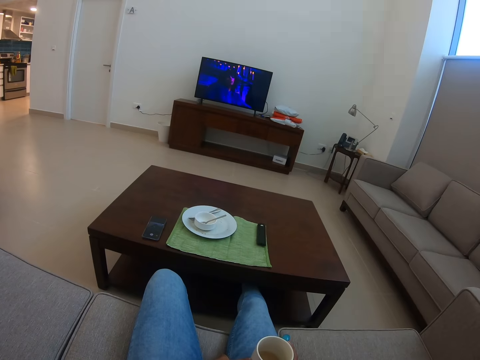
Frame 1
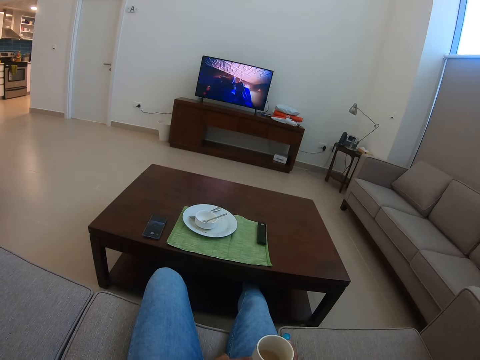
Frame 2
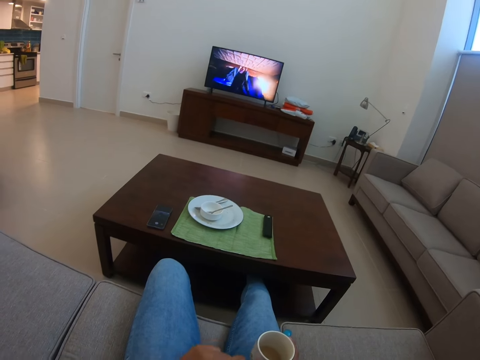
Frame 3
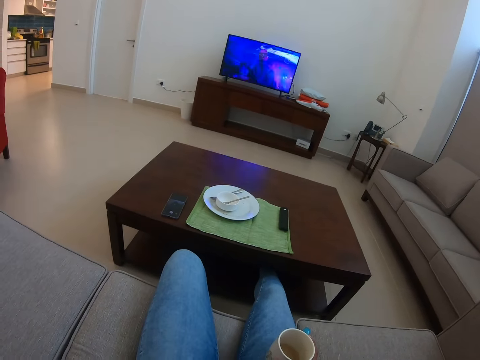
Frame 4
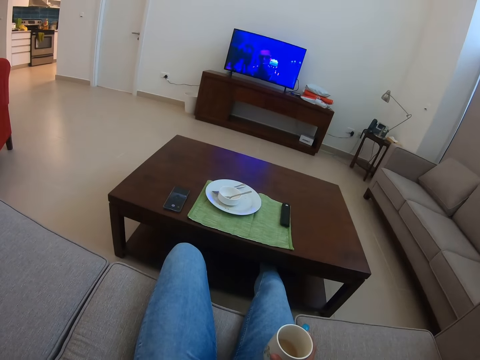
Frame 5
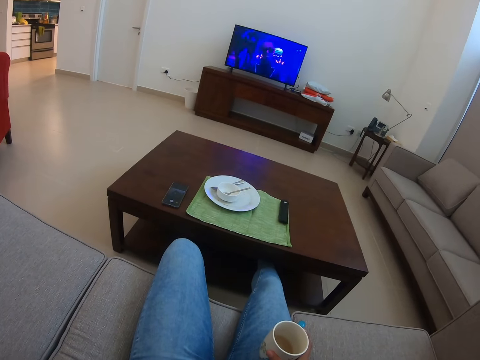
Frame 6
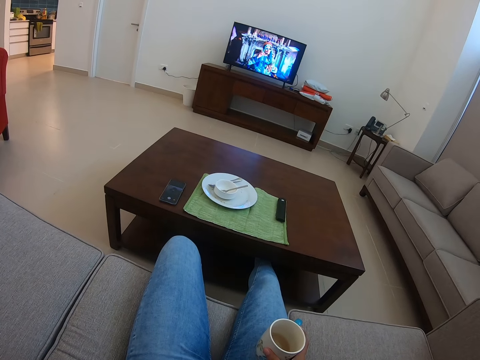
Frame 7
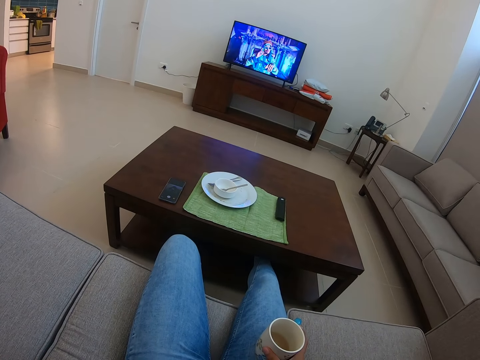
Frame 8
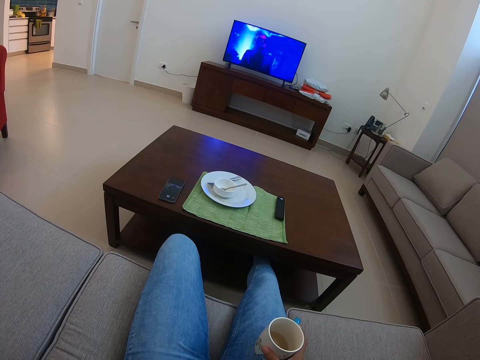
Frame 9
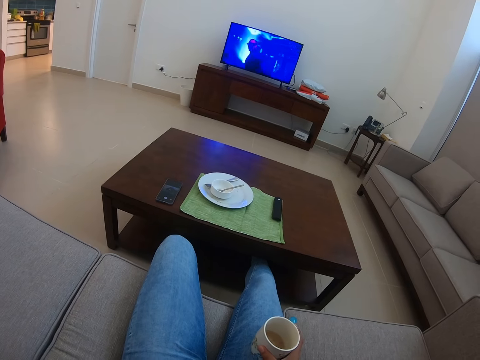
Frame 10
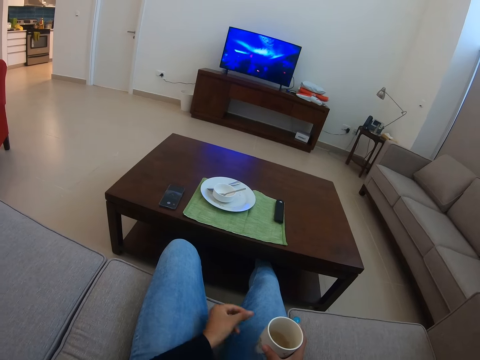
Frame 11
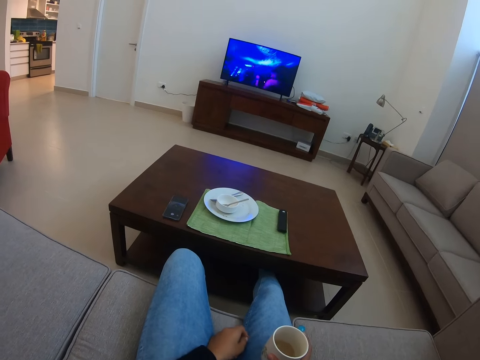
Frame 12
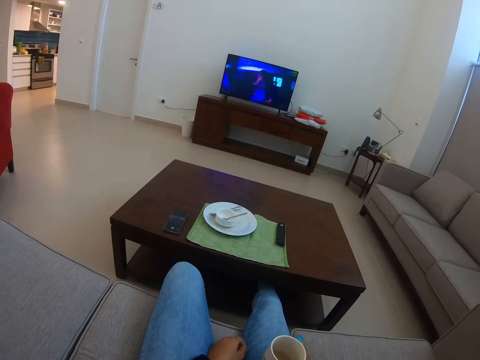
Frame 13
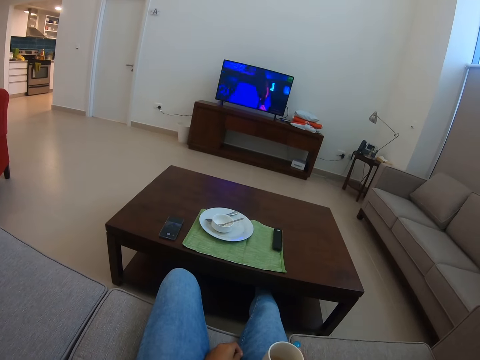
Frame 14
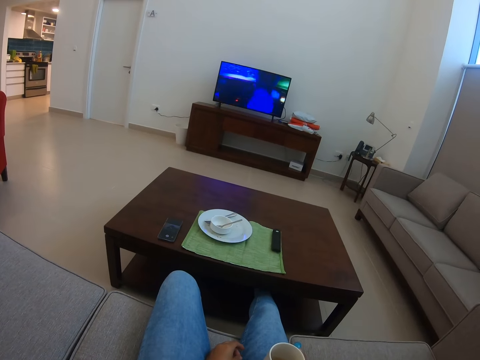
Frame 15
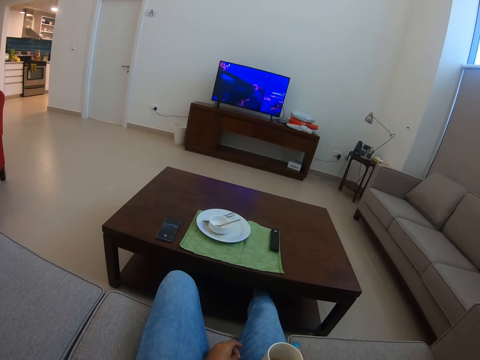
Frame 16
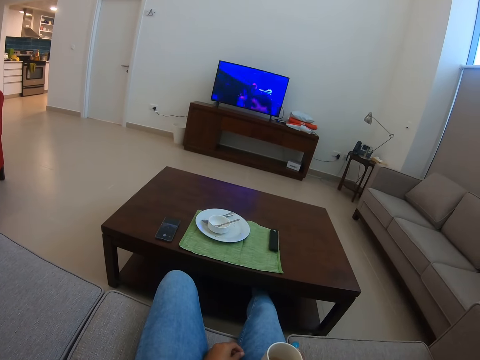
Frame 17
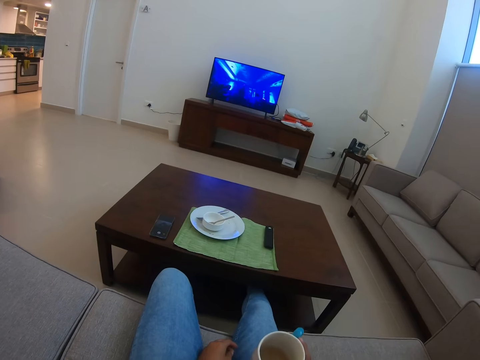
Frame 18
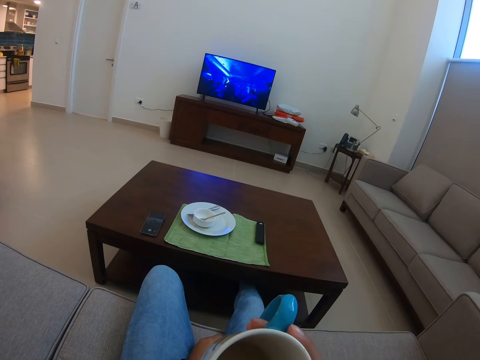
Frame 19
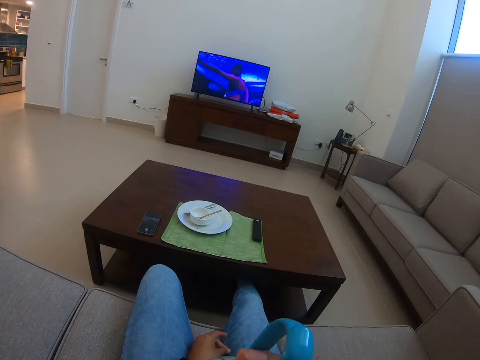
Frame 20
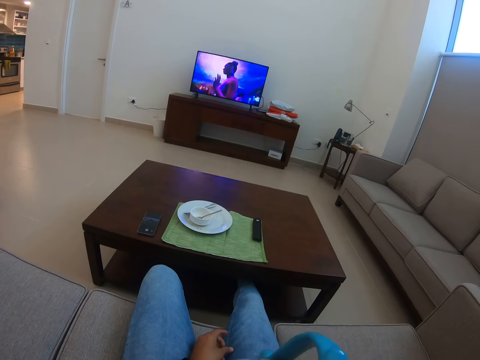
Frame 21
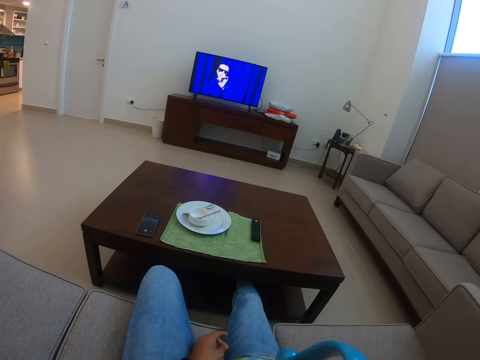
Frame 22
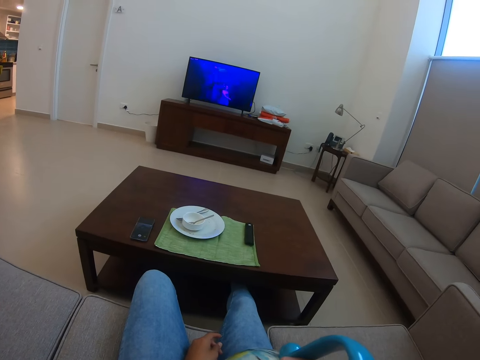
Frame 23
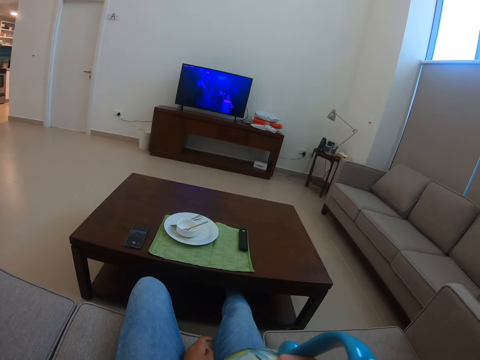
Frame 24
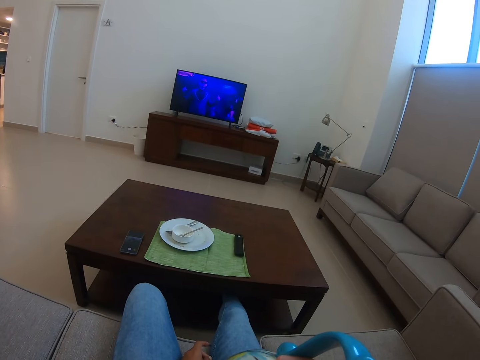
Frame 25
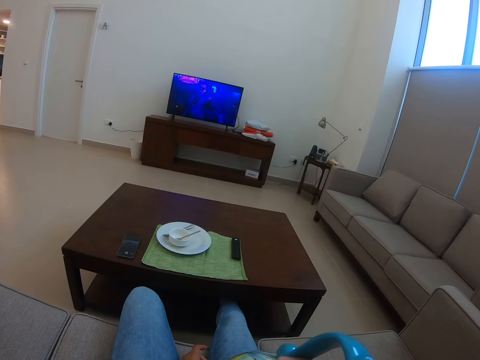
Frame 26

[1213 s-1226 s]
The camera wearer lifts her left hand up. She drops her left hand down. She moves her left hand. She rubs her two fingers together. She raises the cup of tea from her lap. She drinks from the cup.

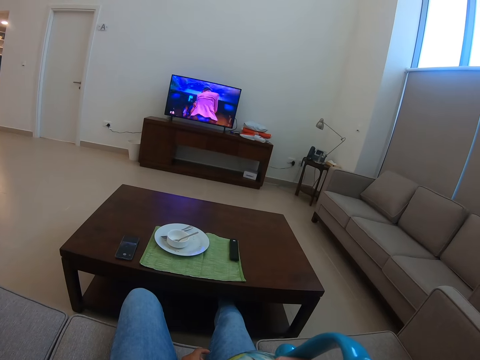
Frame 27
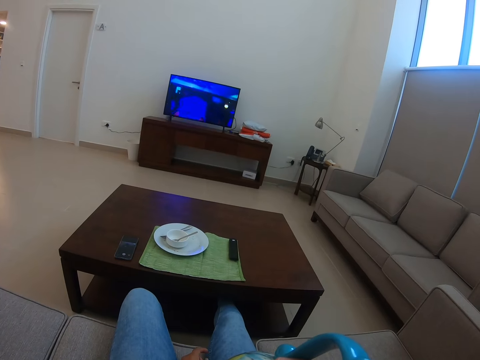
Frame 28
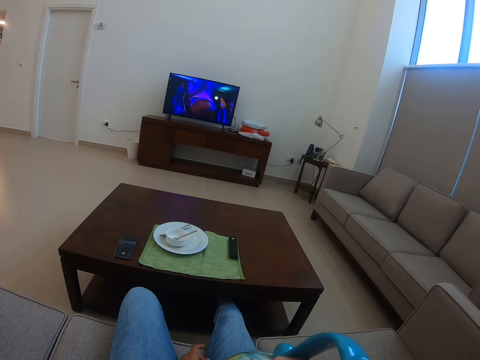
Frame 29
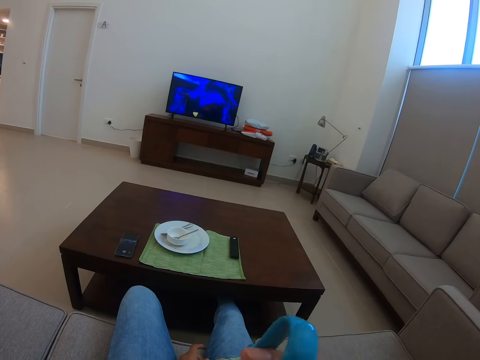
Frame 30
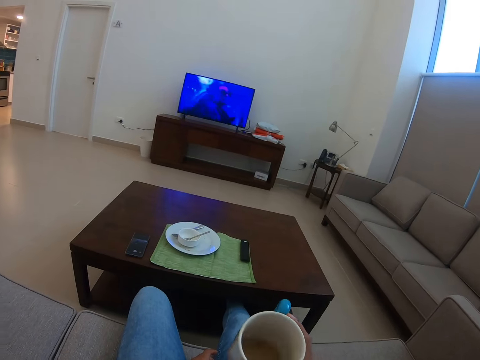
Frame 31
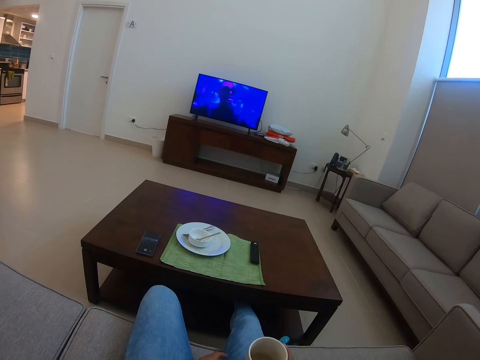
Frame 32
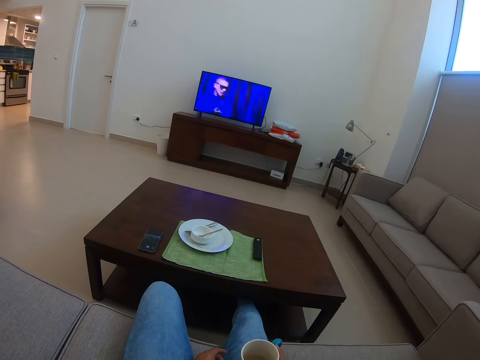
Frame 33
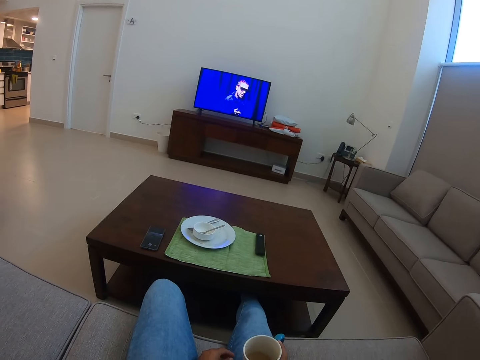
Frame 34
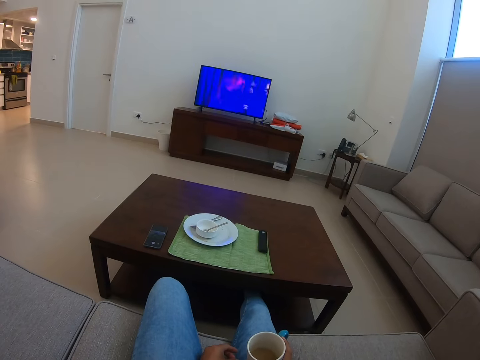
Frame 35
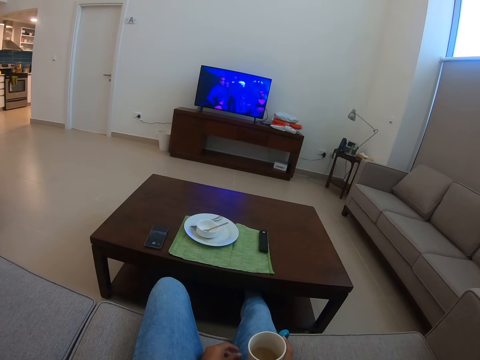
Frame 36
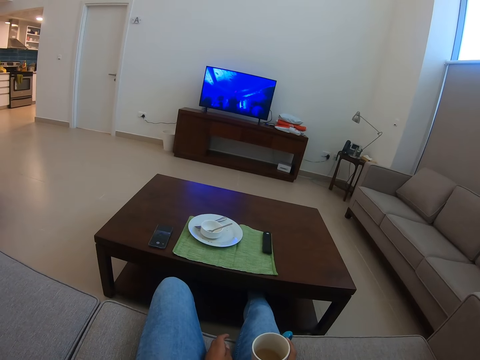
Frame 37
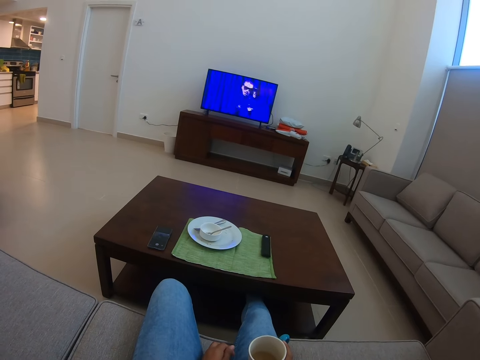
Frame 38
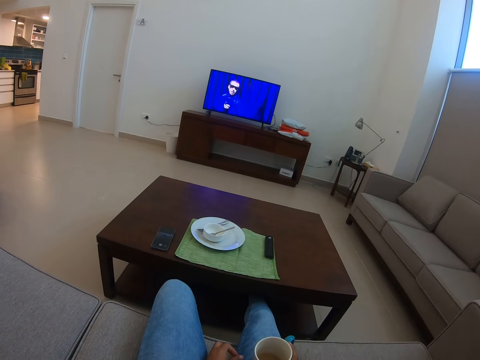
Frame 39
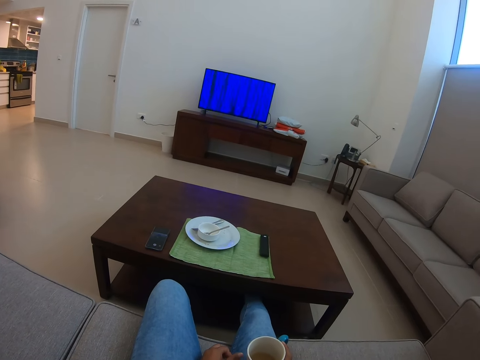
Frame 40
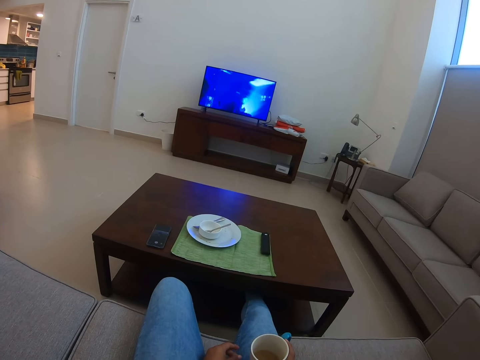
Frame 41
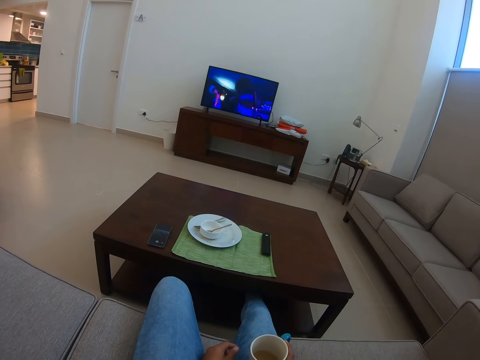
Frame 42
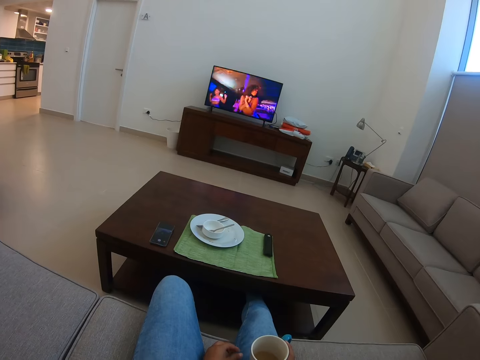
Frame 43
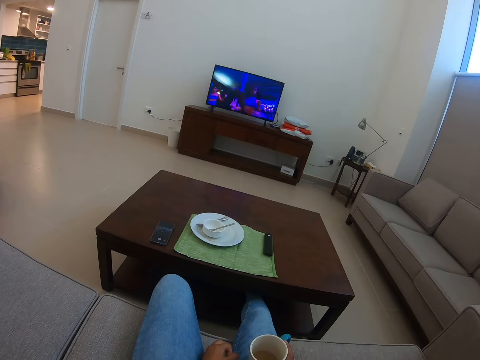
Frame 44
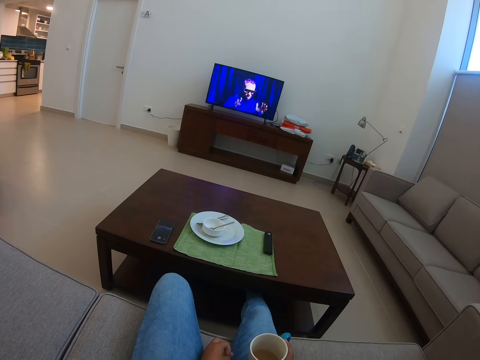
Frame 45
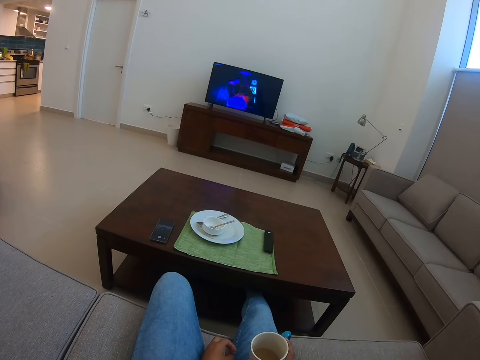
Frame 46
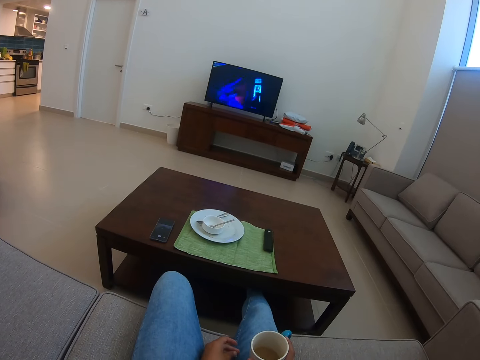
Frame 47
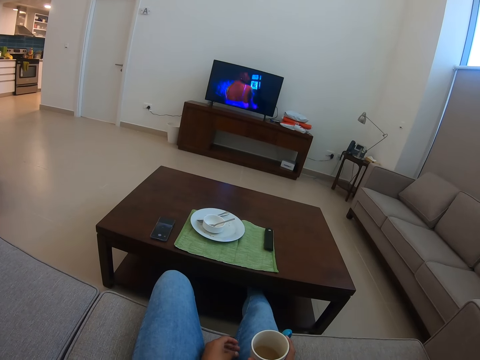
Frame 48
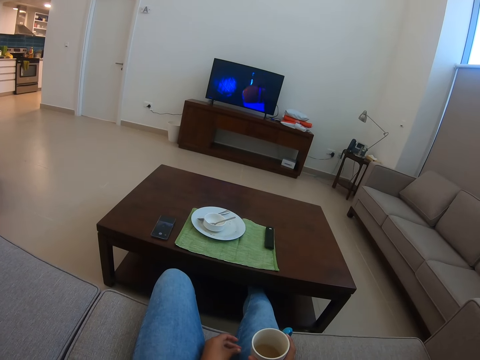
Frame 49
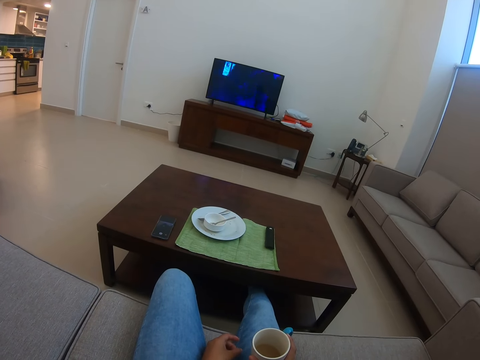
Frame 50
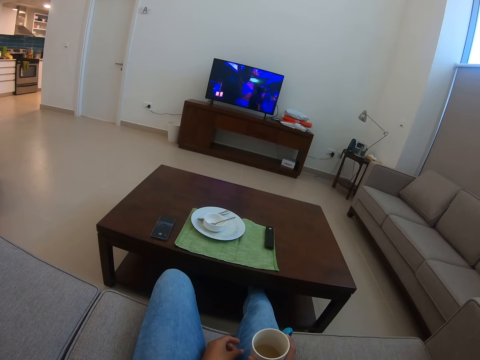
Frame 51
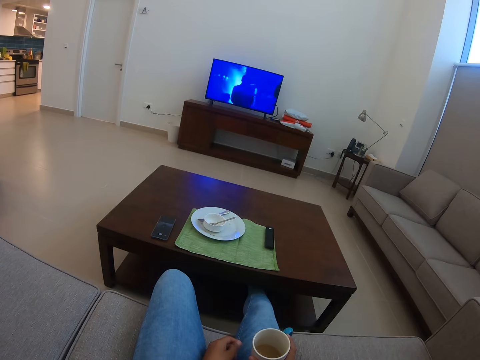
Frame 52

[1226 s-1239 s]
The camera wearer drops the cup of tea on her lap. She holds the cup of tea on her lap. She rubs her two fingers together.
